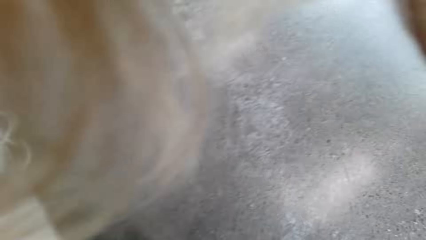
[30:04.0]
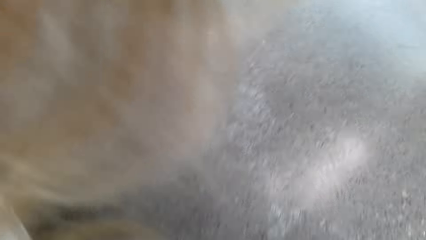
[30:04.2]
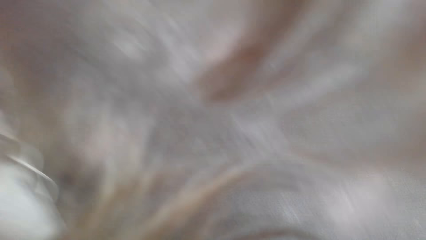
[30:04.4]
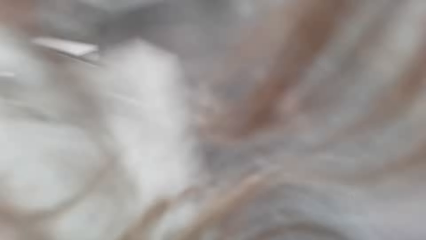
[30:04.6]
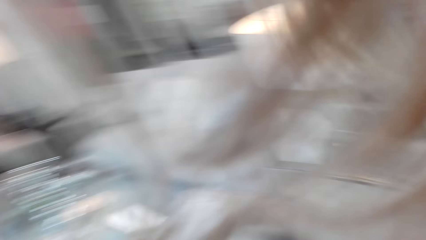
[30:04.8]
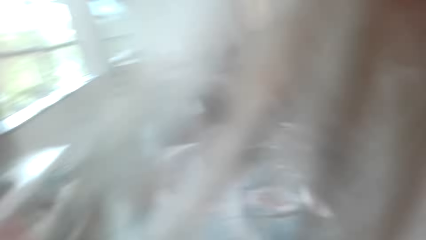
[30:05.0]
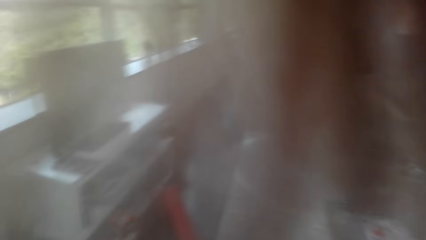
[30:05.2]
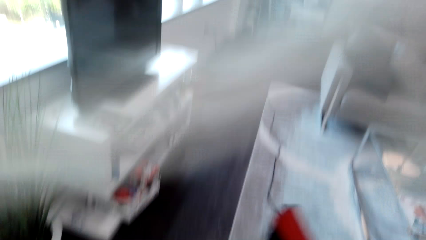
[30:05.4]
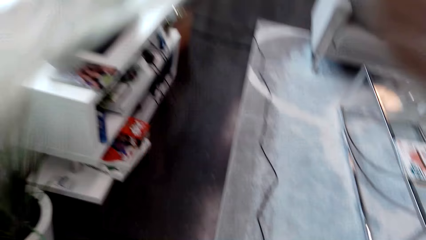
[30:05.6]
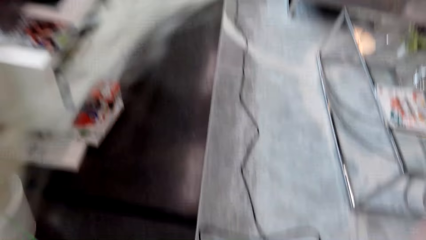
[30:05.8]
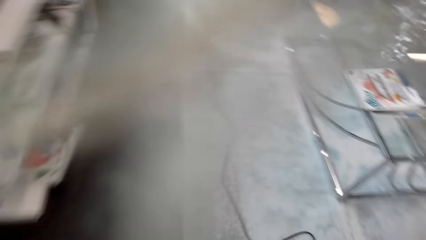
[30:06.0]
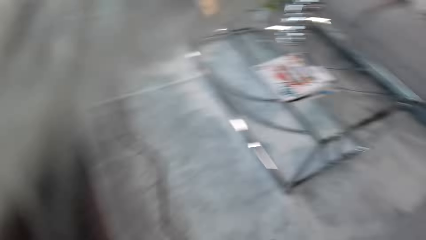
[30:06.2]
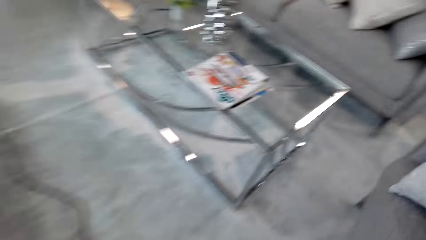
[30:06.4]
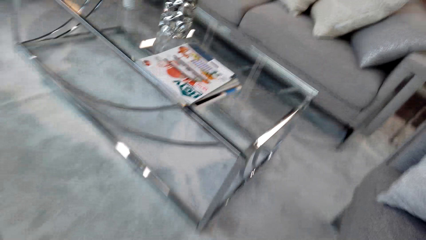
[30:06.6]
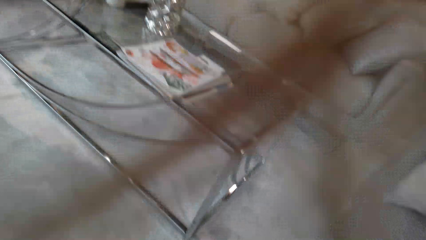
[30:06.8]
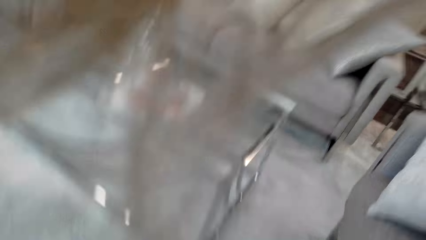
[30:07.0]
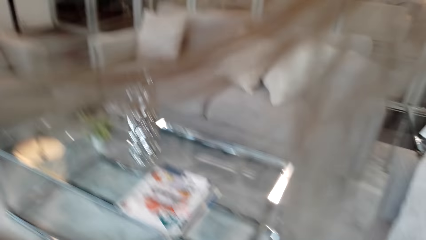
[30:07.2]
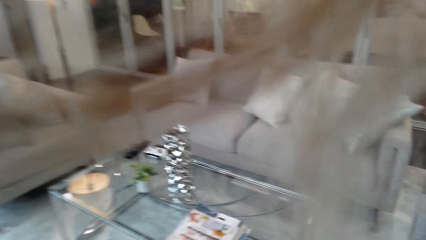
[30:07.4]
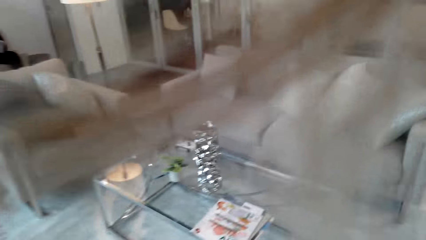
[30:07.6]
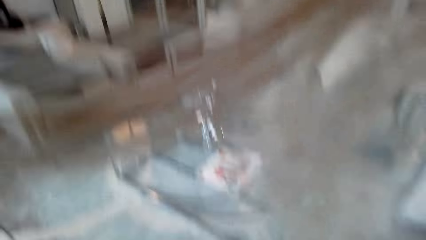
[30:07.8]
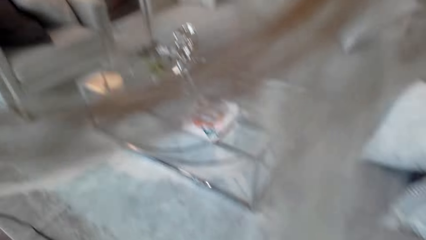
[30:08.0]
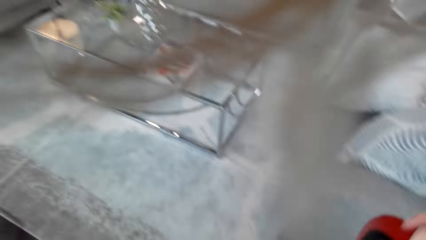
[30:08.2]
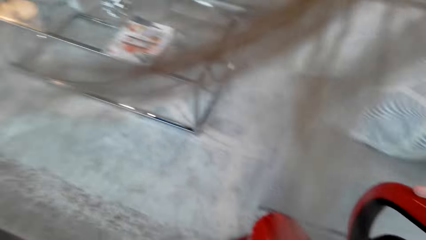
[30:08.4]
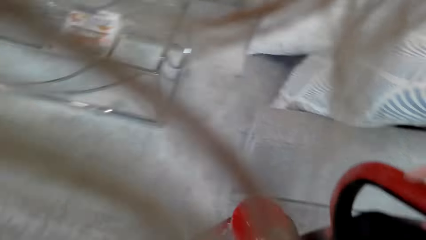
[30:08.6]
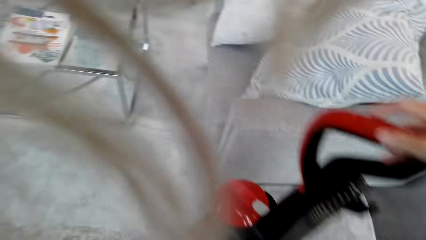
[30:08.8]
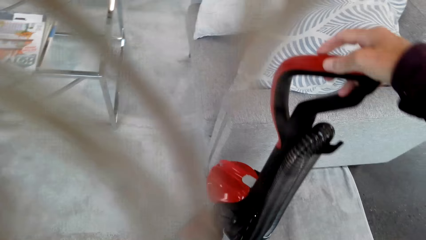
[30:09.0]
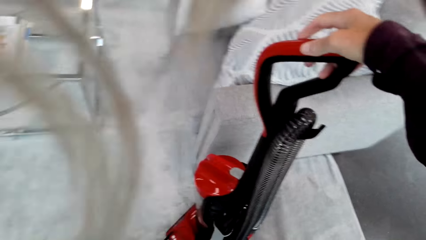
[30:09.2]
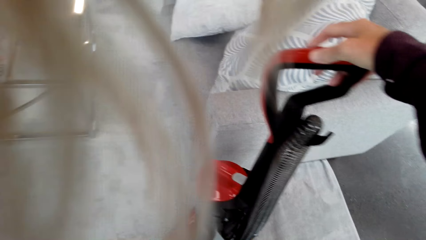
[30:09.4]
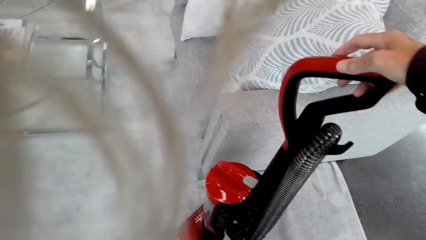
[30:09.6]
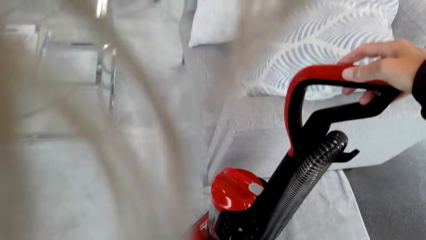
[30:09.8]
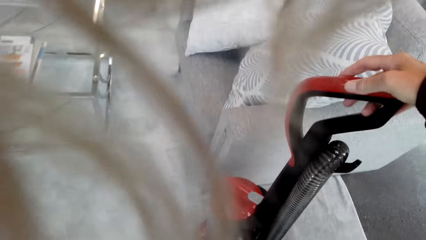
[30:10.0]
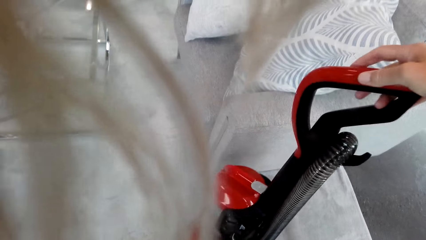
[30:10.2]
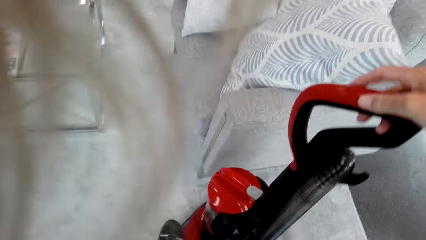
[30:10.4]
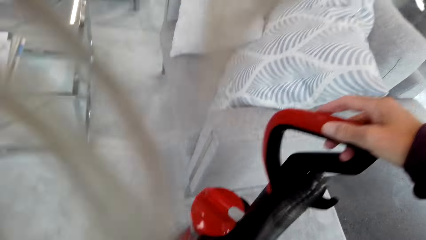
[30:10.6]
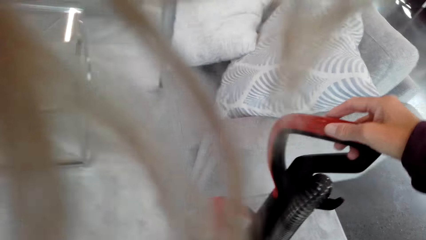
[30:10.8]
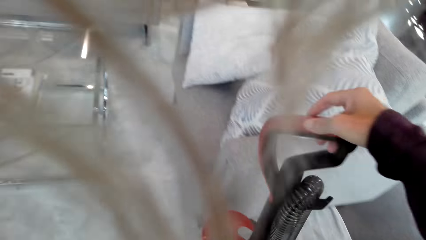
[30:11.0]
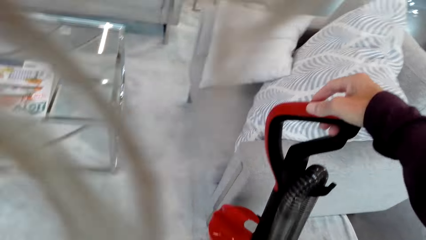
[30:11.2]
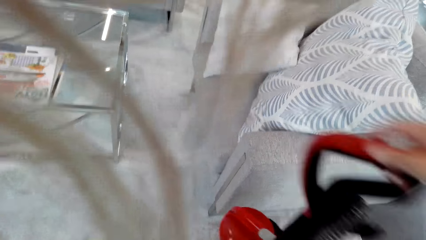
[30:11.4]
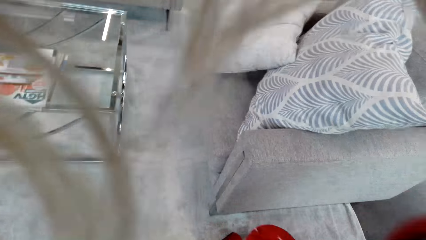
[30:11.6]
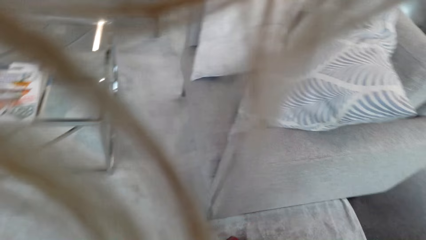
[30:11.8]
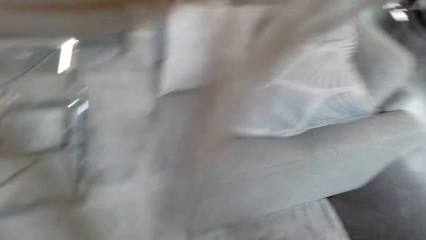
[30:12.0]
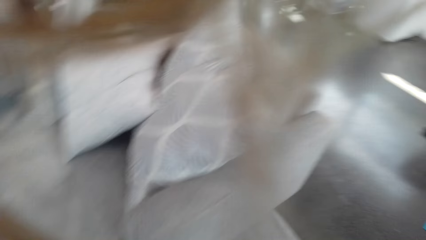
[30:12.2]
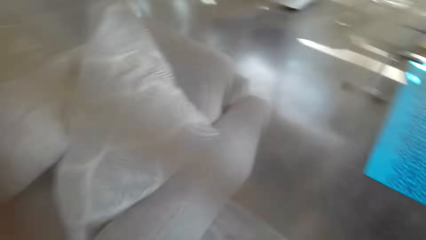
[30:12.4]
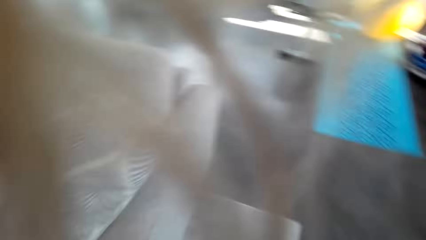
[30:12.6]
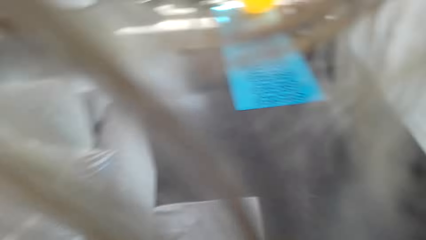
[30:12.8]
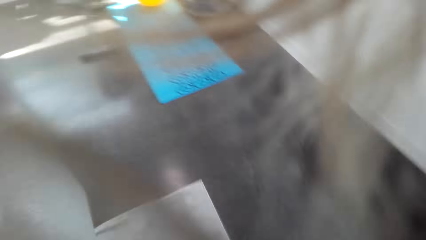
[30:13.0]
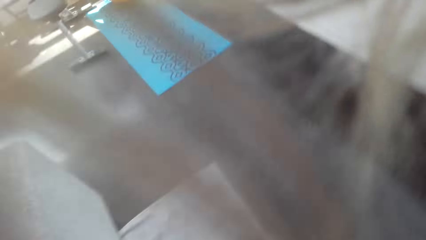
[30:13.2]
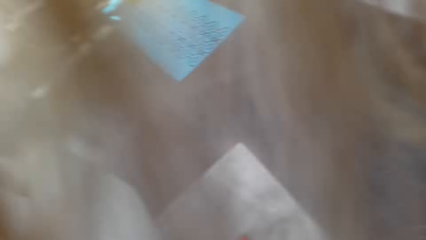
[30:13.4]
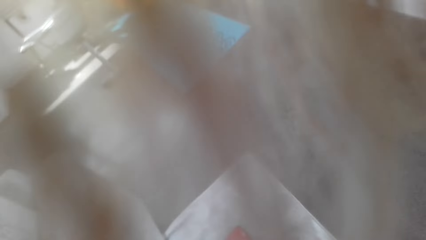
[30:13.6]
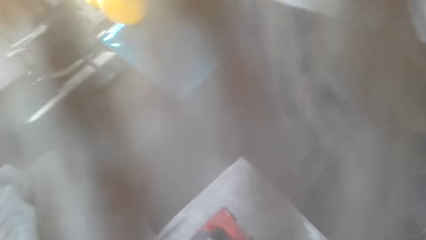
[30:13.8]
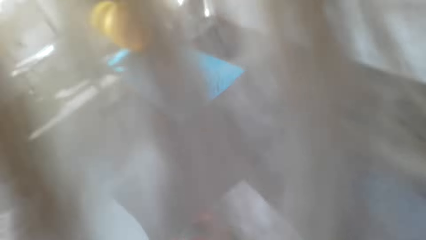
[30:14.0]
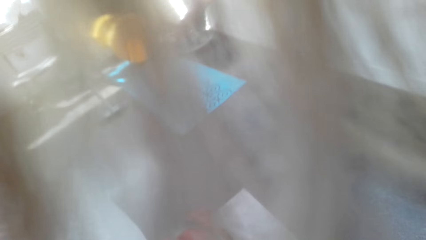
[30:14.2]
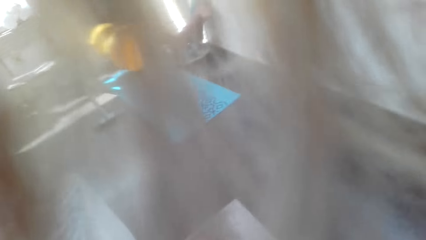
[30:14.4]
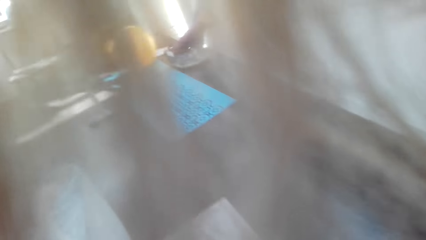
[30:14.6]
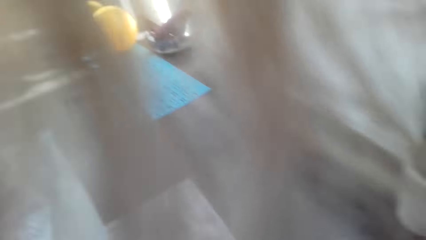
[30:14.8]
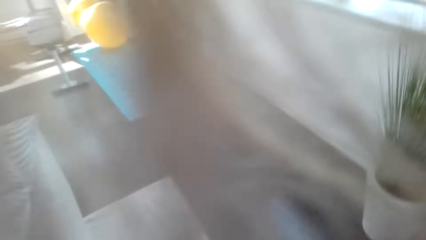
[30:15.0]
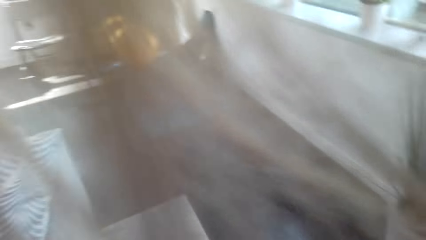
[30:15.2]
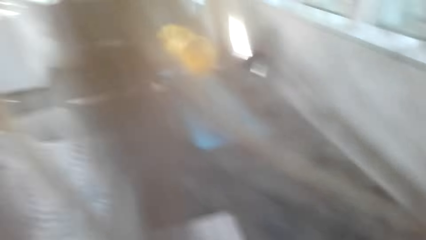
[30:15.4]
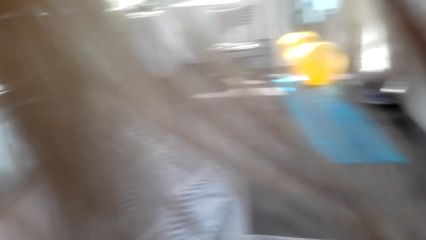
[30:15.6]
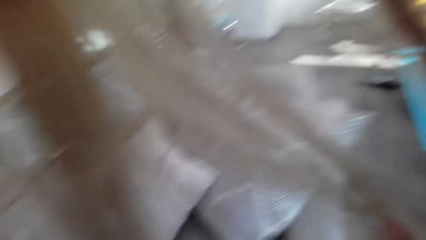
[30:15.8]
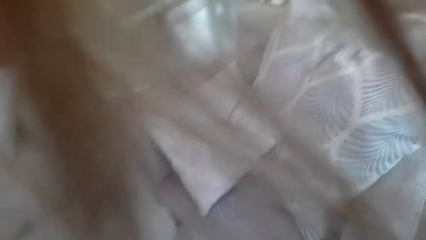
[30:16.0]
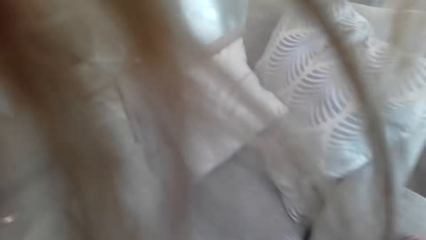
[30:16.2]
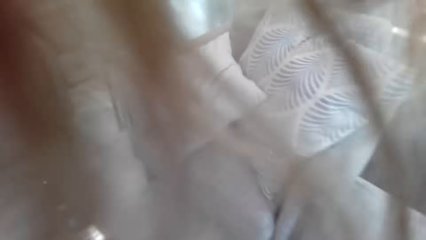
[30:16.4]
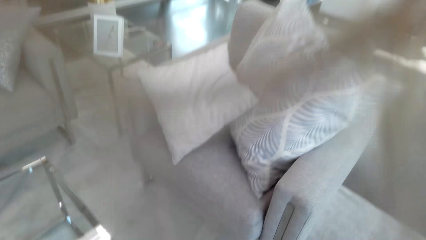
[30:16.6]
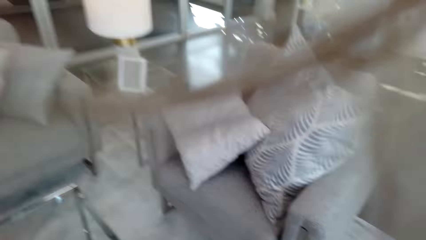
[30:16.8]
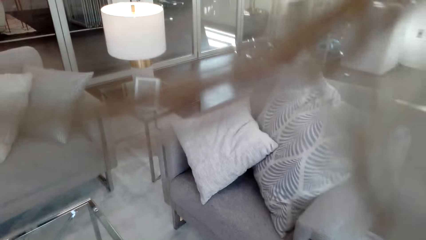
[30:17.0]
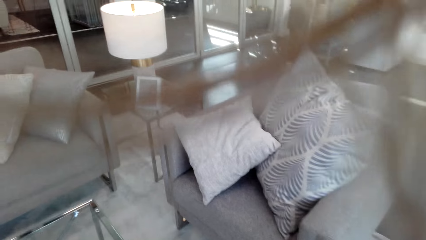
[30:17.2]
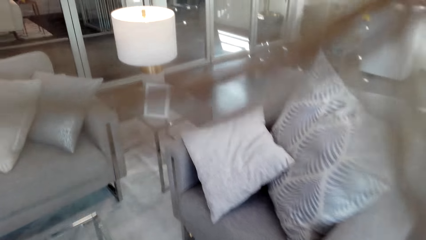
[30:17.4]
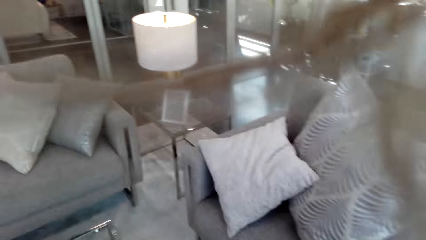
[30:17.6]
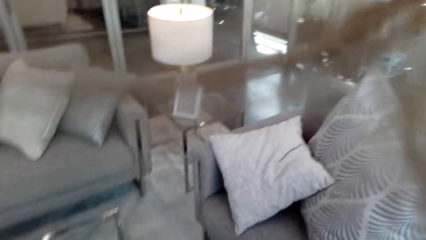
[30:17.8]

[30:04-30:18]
The camera wearer holds the vacuum. They clean the floor with the vacuum cleaner.

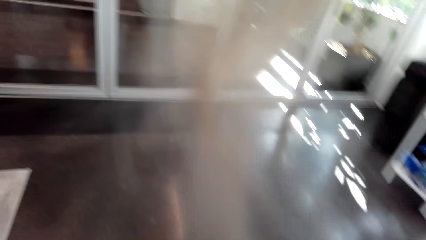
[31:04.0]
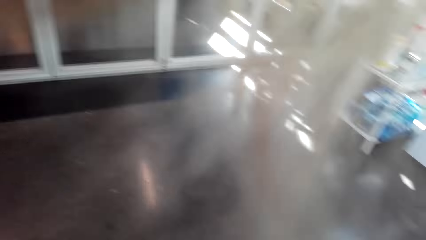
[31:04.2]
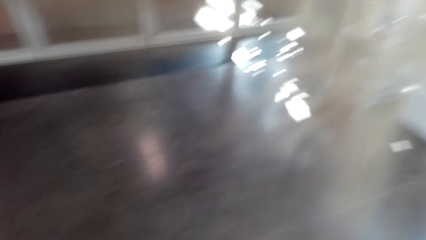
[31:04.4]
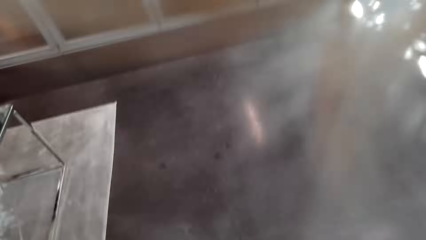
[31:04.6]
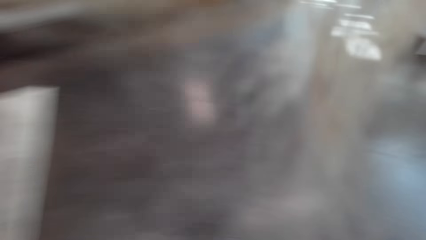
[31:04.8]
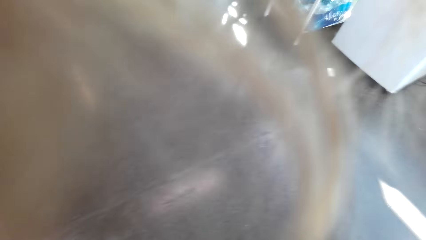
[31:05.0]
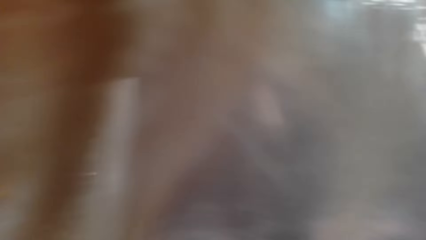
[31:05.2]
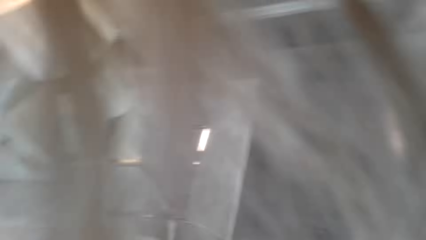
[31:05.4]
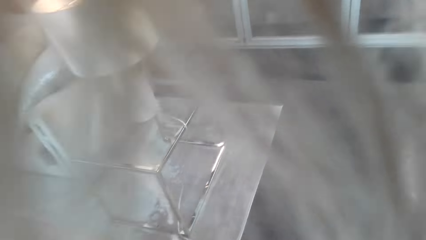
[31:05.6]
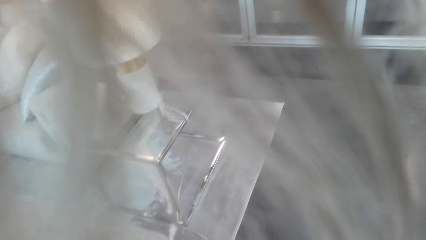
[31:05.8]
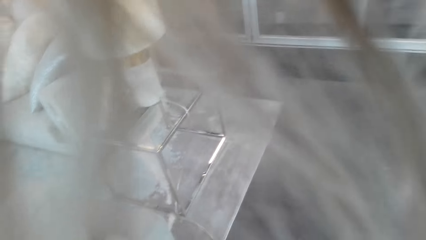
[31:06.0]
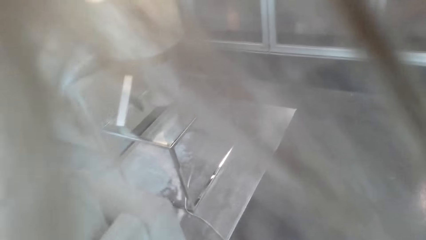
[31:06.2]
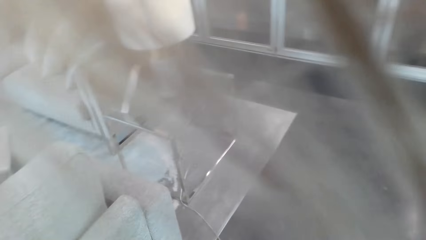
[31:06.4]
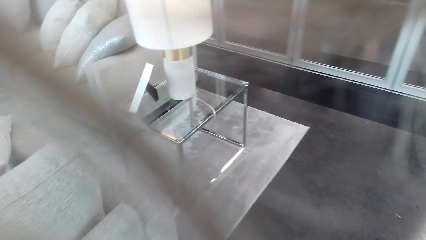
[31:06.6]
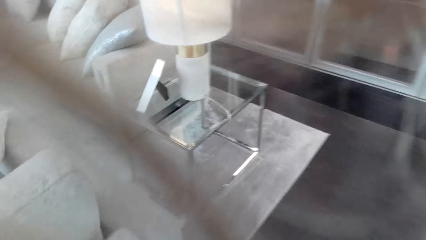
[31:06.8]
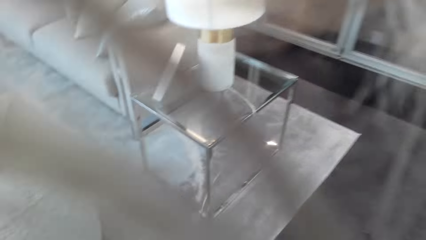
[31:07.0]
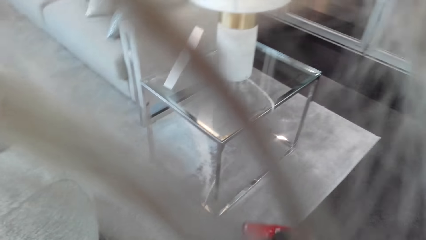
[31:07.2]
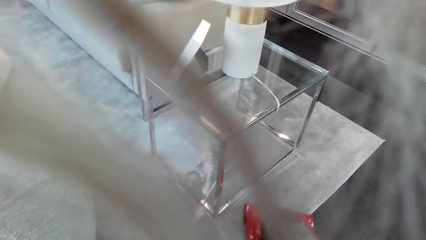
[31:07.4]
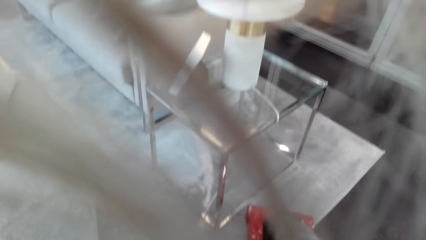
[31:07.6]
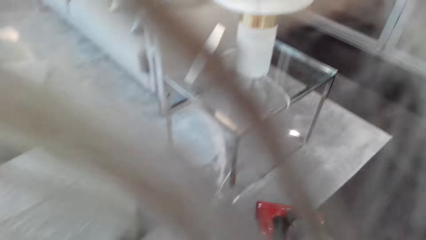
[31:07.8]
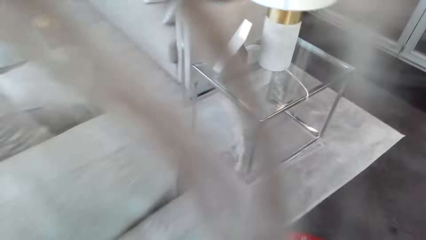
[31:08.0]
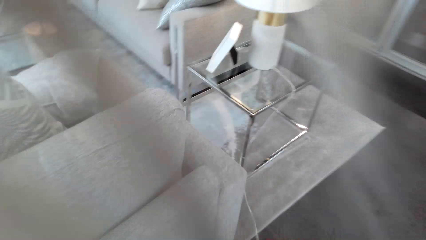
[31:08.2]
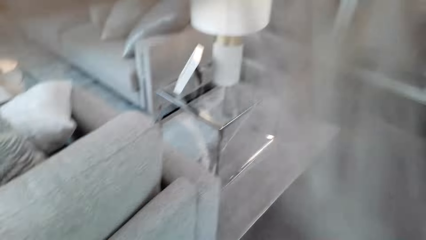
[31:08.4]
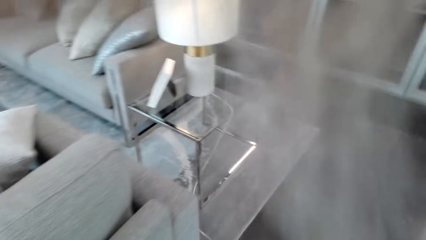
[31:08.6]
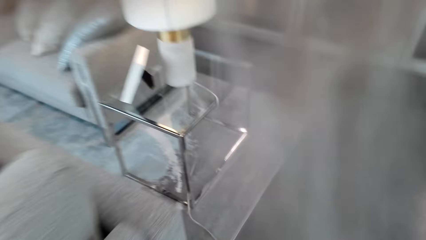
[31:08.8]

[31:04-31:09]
The camera wearer cleans the floor.
